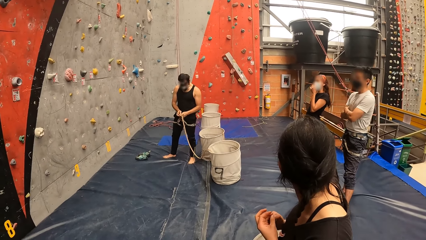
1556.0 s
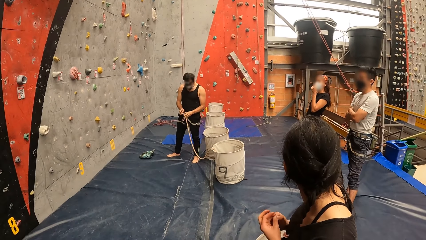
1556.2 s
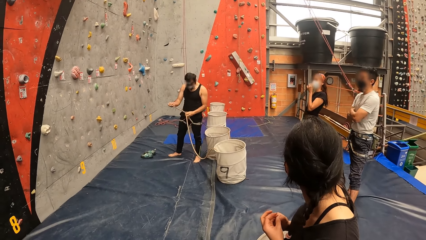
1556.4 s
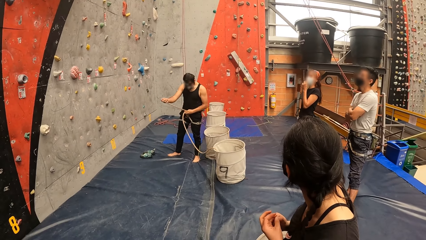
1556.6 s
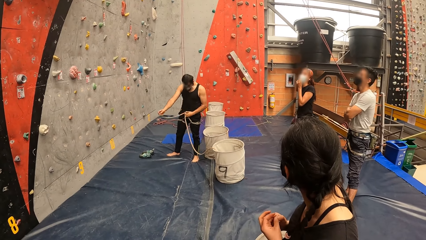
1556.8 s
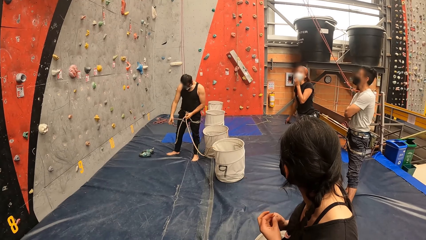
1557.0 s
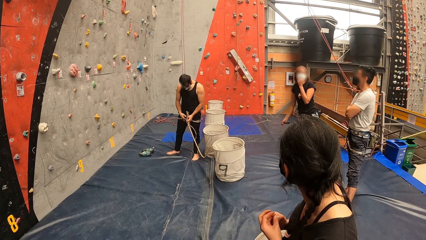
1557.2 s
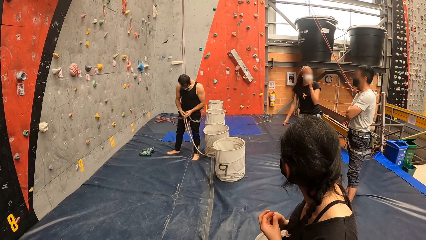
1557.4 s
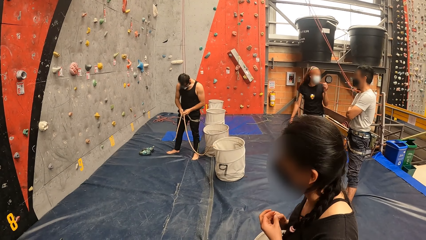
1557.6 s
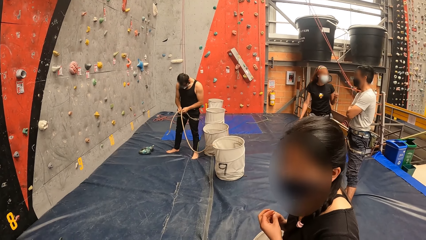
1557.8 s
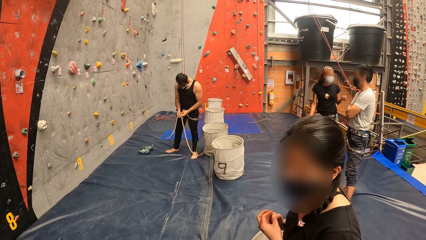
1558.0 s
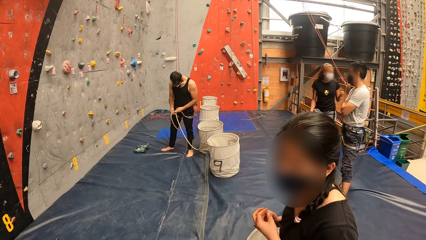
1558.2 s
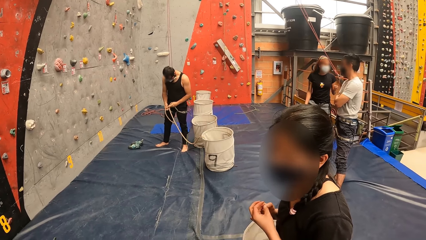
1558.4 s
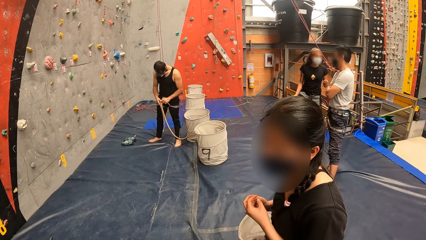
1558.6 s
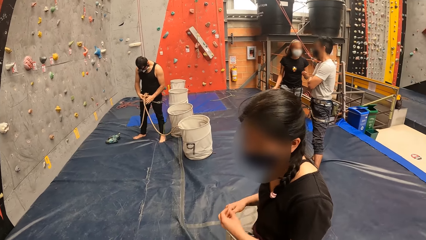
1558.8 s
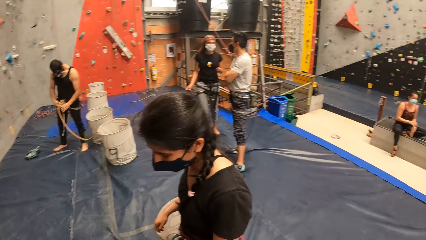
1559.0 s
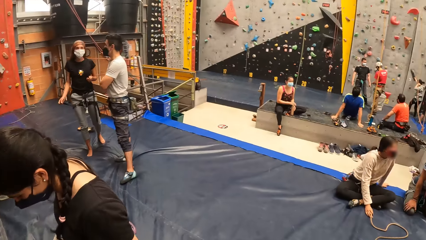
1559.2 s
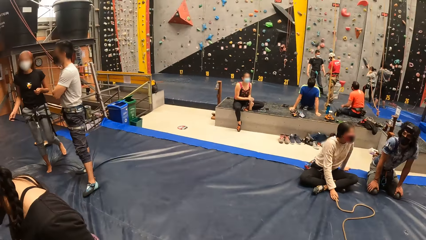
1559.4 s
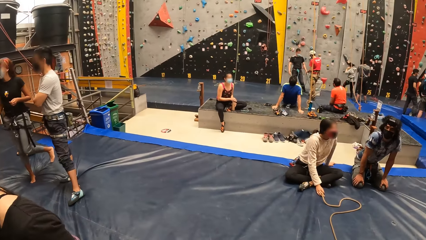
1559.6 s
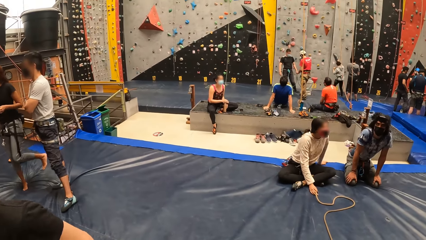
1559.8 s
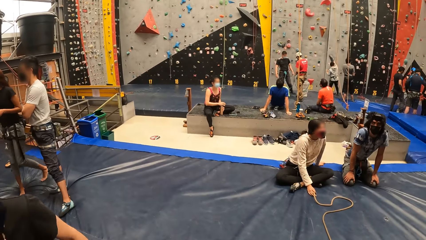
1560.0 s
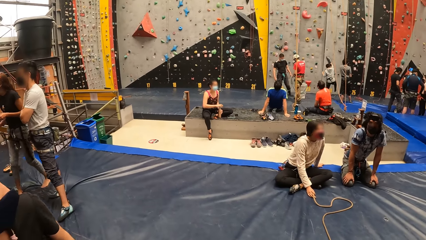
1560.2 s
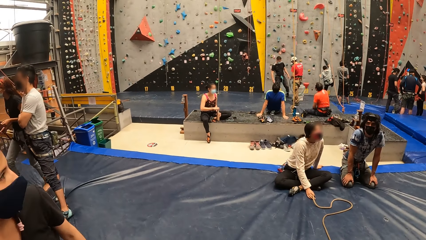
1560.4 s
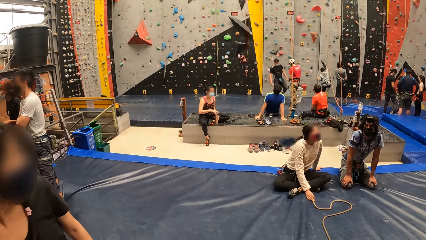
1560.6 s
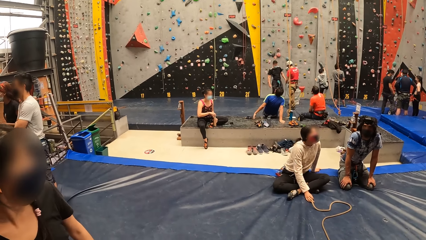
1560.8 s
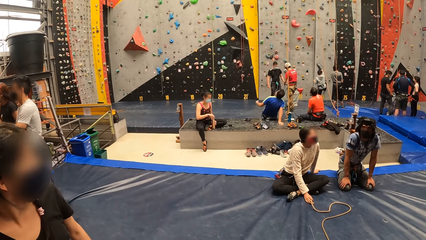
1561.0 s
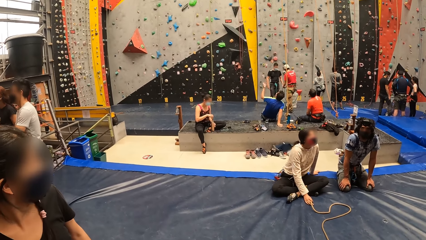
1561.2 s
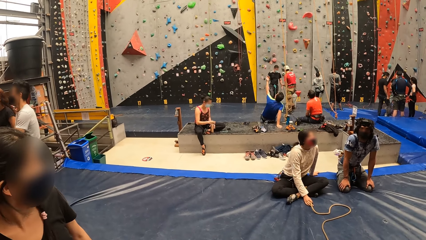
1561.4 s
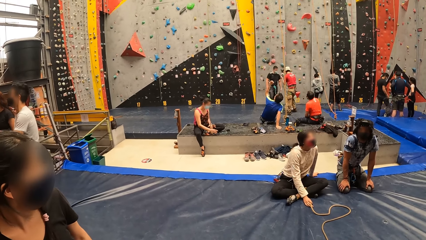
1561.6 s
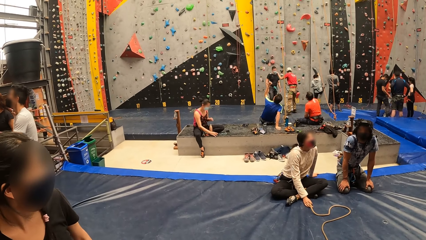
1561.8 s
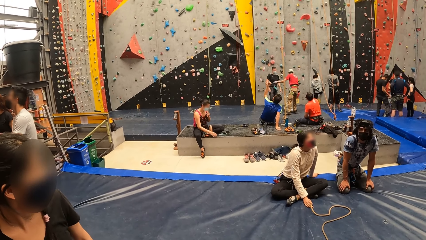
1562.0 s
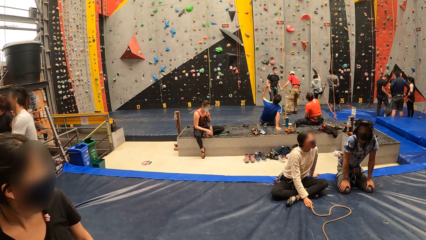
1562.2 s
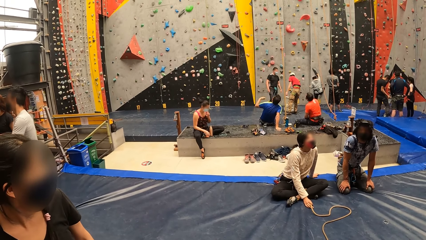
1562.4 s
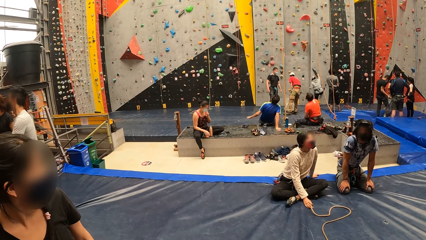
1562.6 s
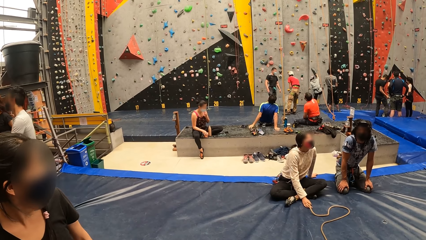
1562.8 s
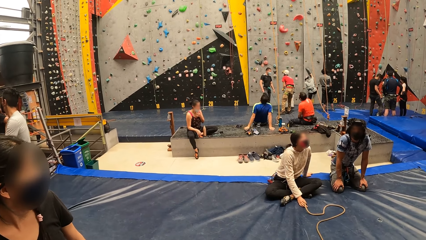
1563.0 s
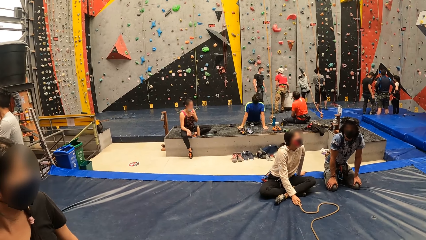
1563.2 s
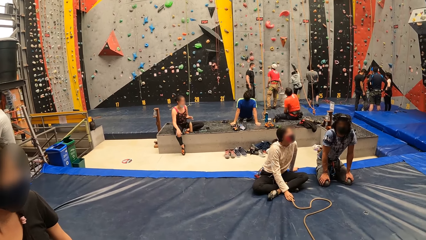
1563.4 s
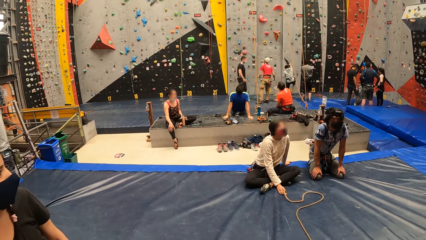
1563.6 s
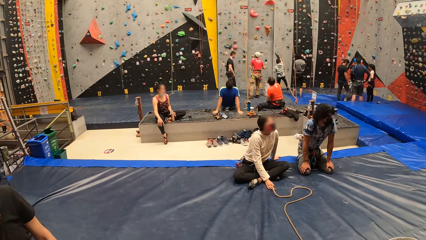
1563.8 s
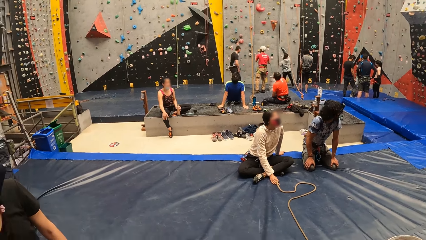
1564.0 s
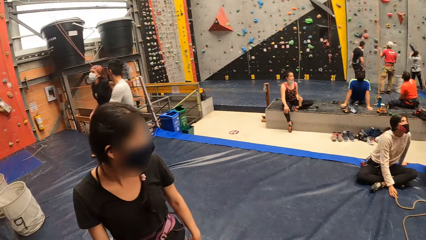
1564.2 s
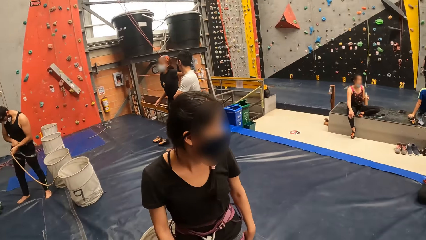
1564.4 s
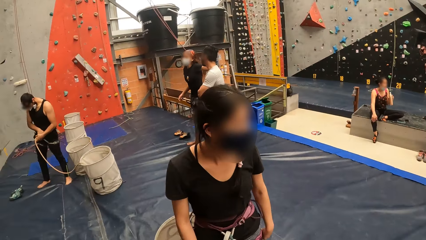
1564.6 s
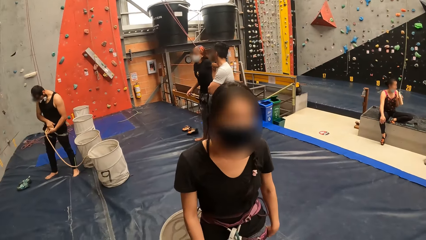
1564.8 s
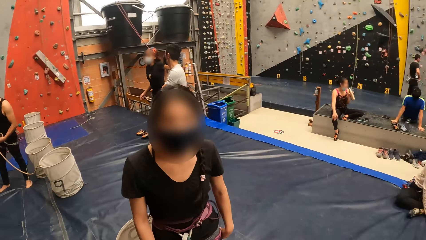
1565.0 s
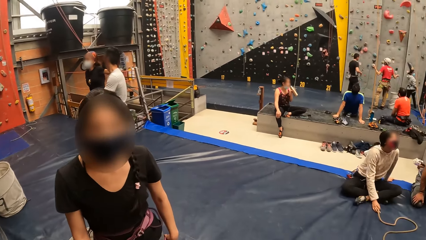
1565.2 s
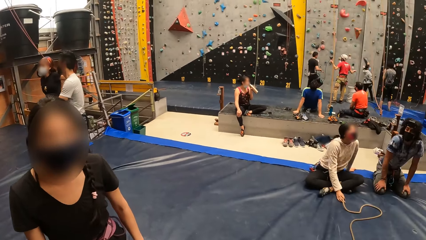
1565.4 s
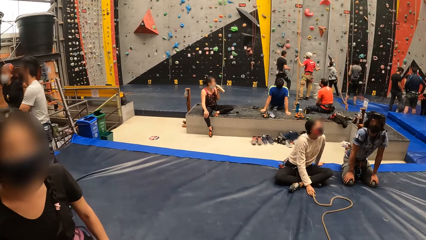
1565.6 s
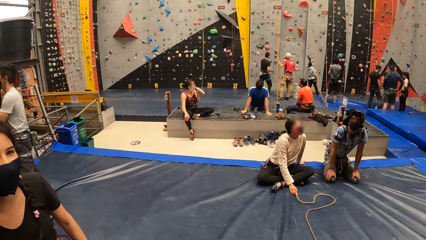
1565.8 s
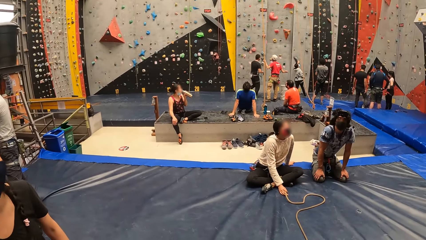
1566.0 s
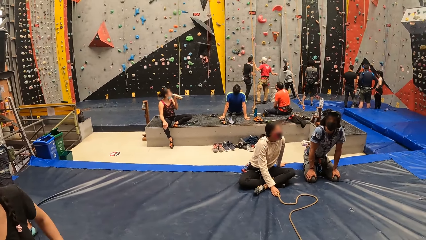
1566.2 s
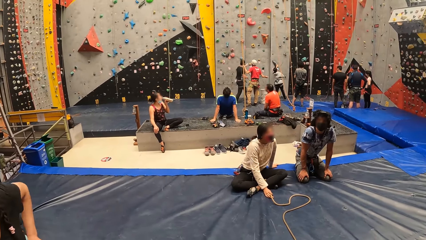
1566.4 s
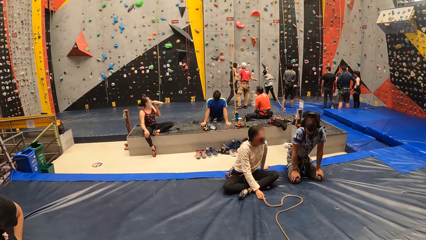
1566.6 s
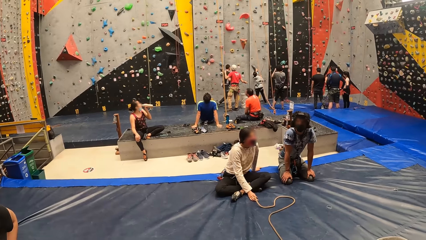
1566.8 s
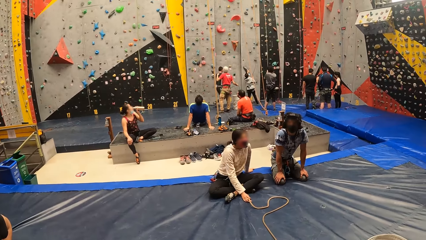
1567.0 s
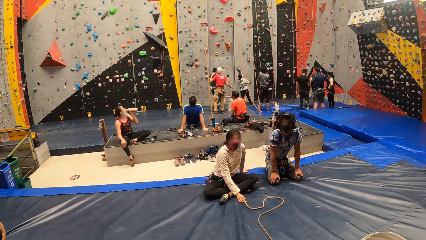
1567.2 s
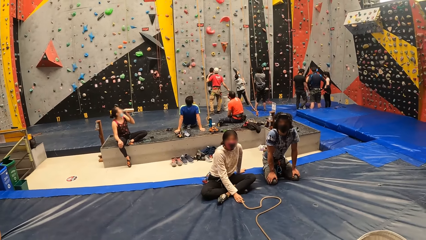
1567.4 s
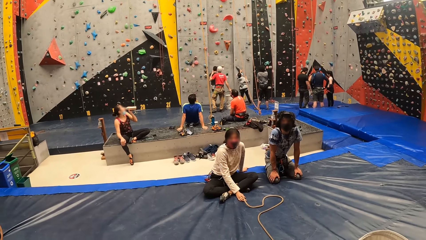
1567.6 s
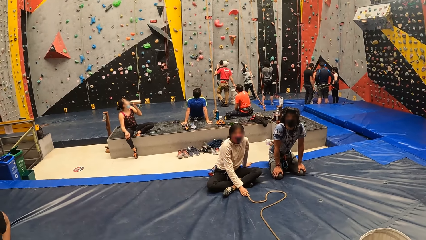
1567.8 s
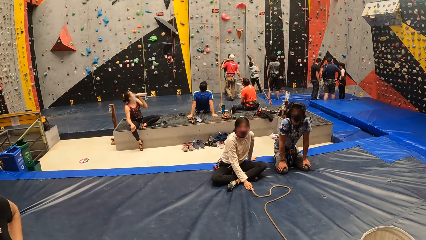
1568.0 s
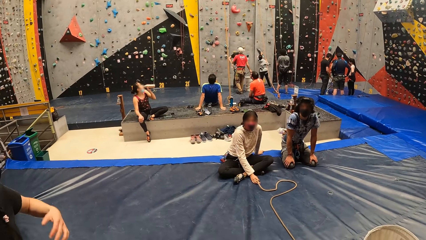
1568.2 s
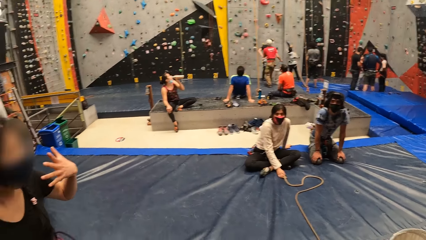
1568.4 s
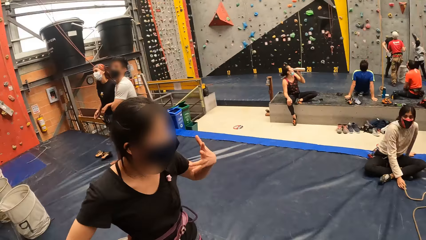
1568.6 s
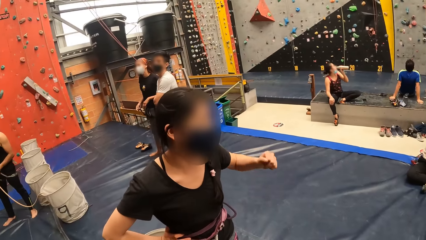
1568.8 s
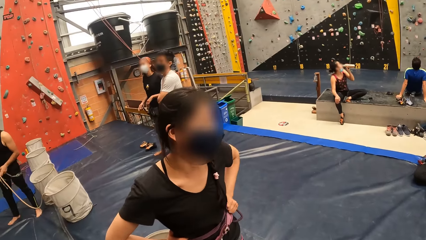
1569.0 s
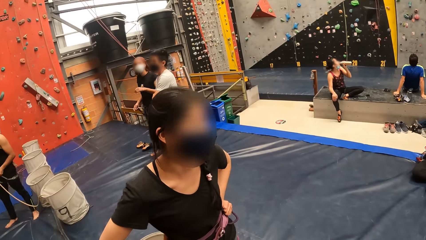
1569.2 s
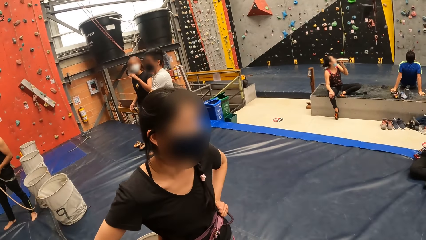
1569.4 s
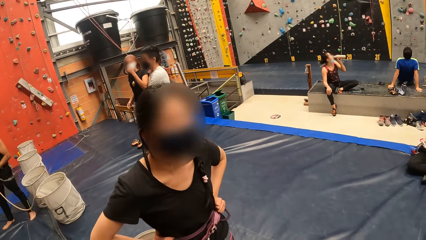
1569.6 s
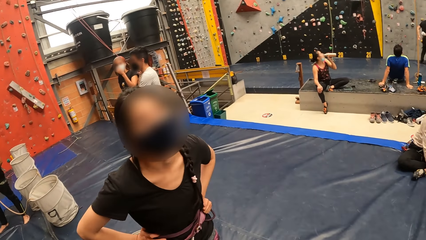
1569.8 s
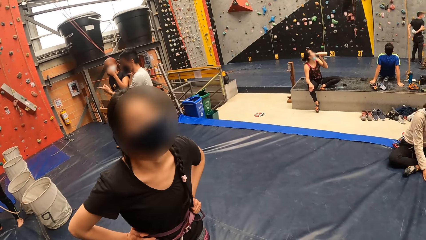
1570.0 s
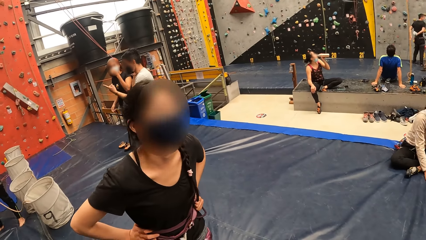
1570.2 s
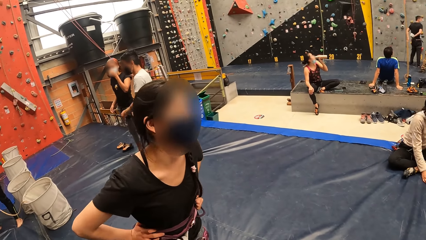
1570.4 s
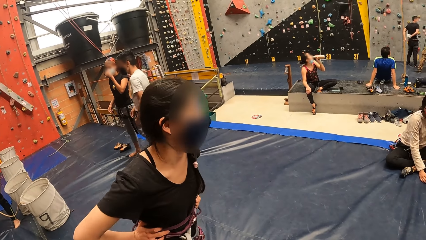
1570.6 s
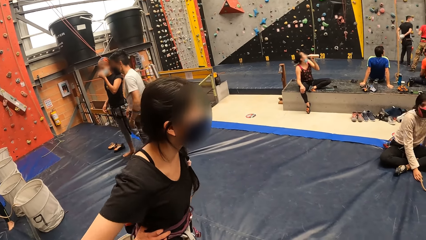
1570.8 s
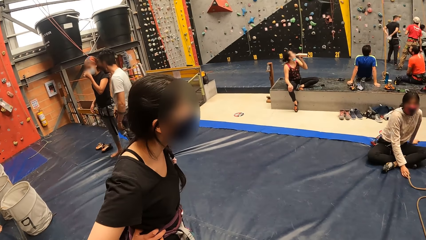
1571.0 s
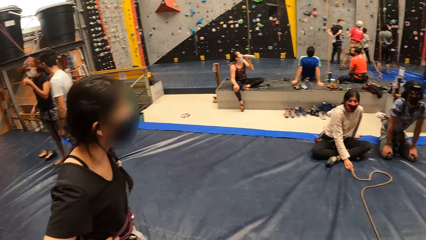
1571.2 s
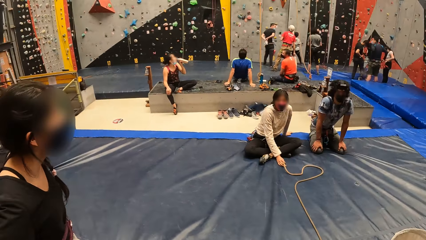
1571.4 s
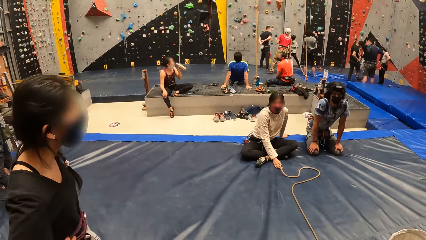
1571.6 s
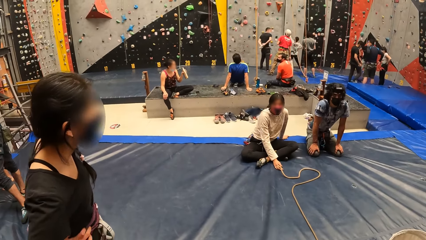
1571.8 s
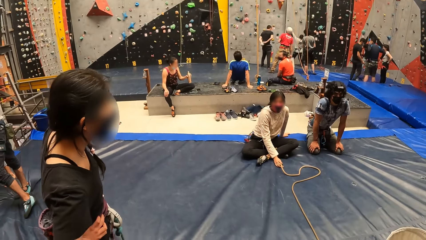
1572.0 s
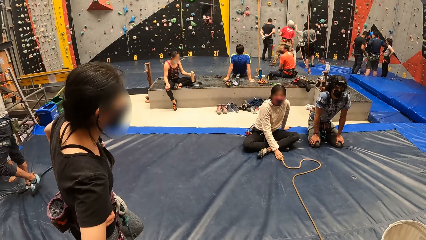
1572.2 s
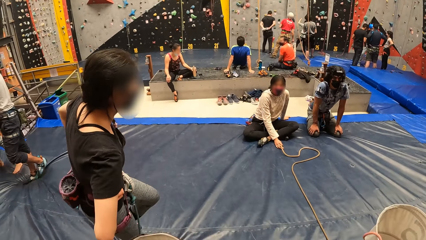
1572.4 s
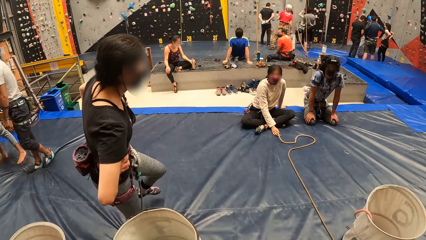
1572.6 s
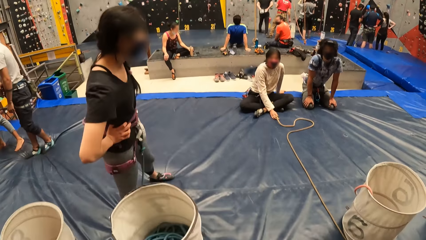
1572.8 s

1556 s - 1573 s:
The woman looks around. The camera wearer looks around the bouldering building. The woman puts her hand on her waist. The woman moves the hand and puts the hand on the waist. The woman interacts with the camera wearer. The camera wearer looks around the room.
